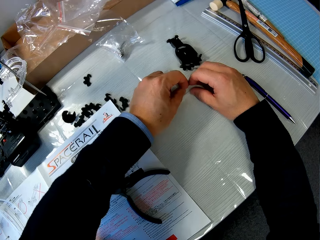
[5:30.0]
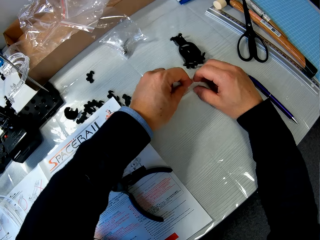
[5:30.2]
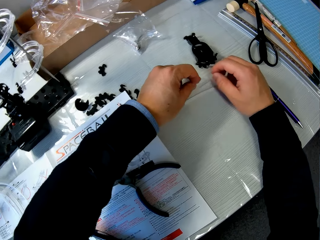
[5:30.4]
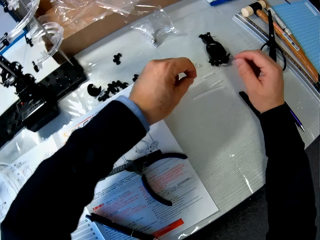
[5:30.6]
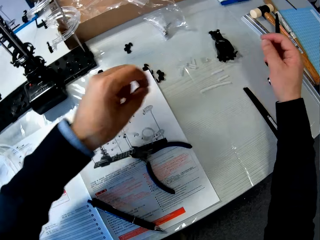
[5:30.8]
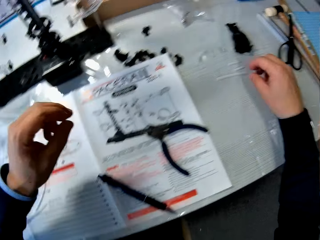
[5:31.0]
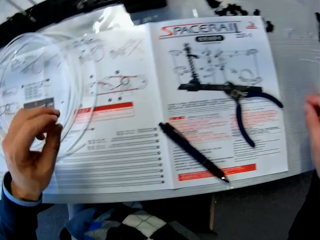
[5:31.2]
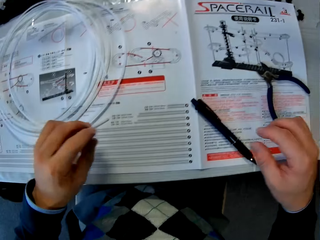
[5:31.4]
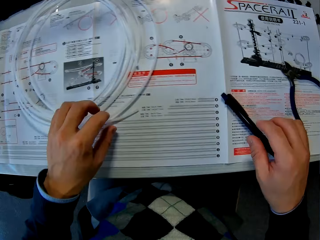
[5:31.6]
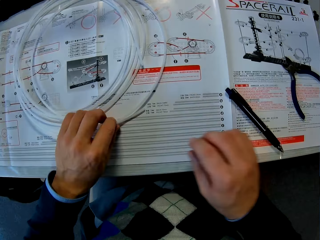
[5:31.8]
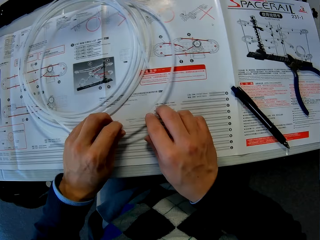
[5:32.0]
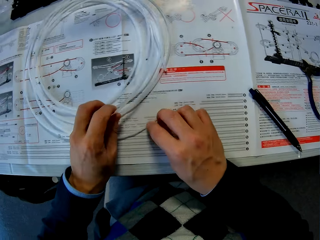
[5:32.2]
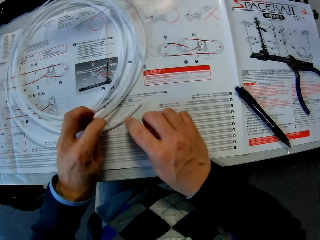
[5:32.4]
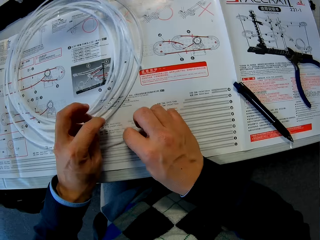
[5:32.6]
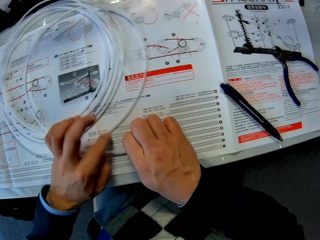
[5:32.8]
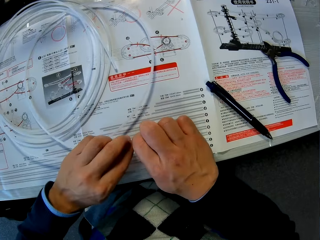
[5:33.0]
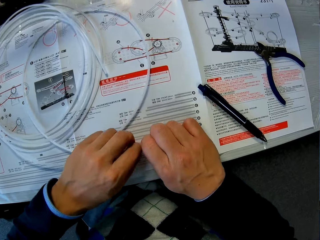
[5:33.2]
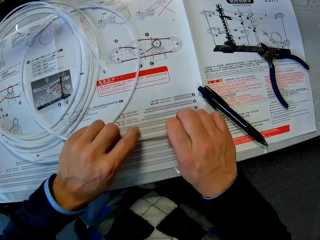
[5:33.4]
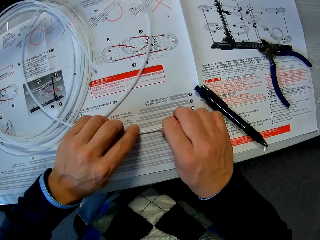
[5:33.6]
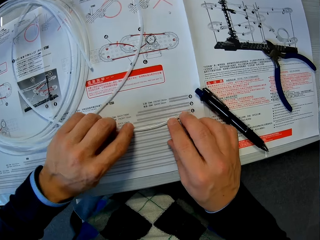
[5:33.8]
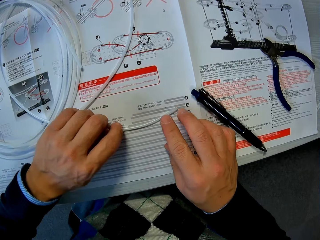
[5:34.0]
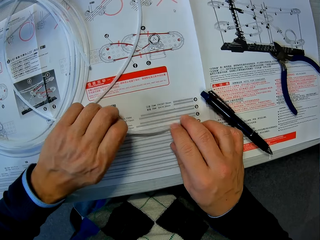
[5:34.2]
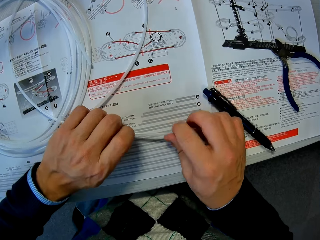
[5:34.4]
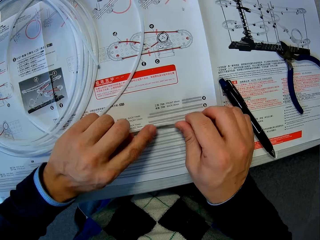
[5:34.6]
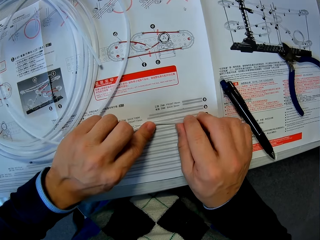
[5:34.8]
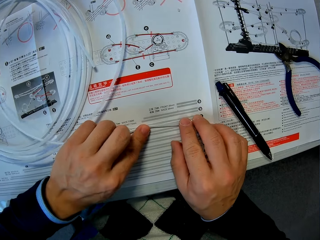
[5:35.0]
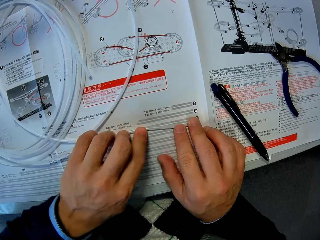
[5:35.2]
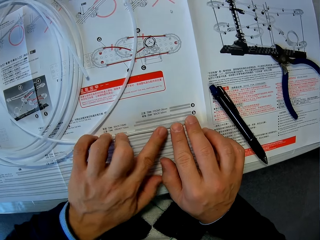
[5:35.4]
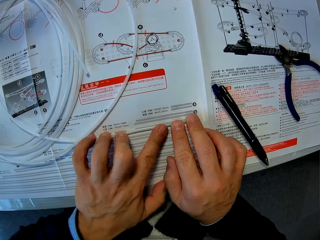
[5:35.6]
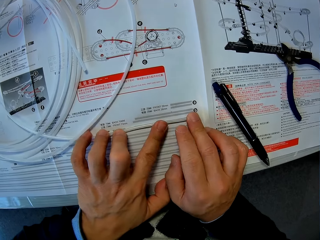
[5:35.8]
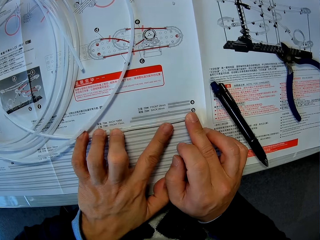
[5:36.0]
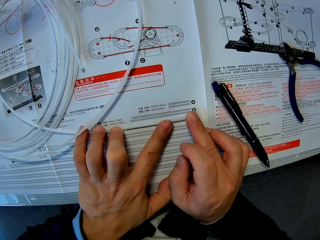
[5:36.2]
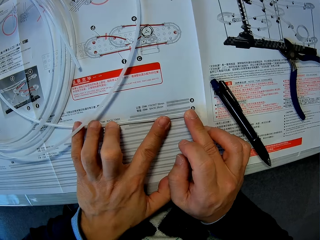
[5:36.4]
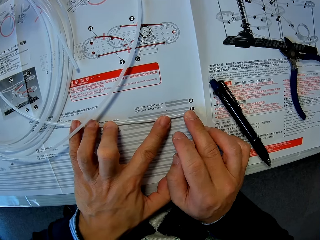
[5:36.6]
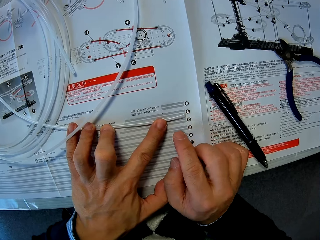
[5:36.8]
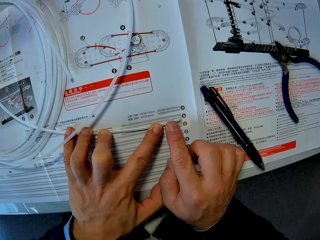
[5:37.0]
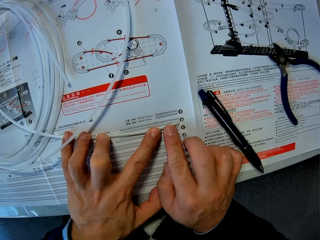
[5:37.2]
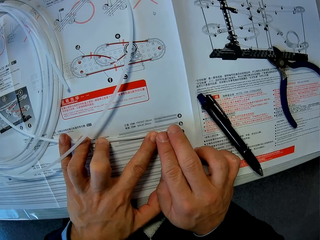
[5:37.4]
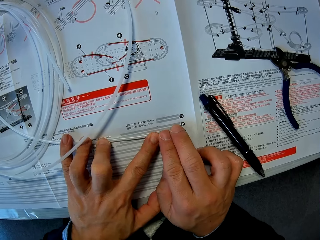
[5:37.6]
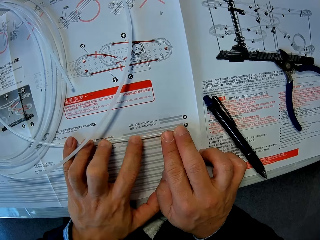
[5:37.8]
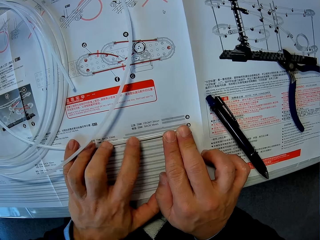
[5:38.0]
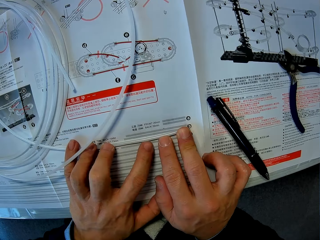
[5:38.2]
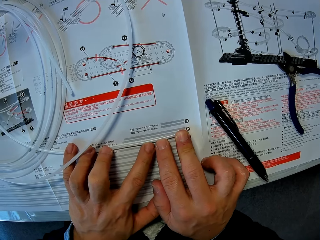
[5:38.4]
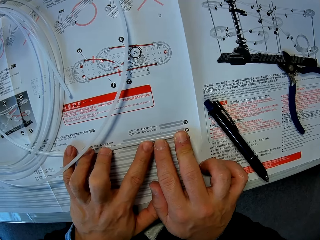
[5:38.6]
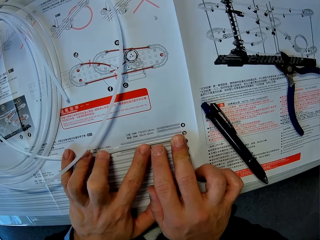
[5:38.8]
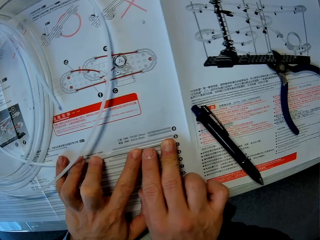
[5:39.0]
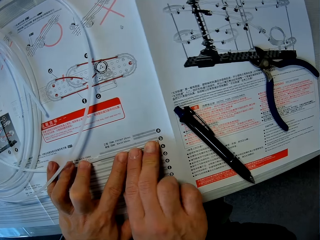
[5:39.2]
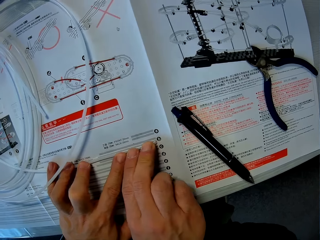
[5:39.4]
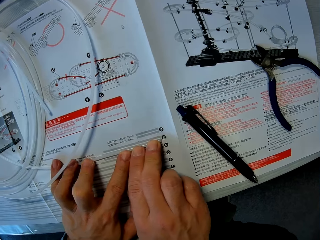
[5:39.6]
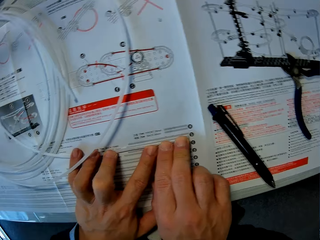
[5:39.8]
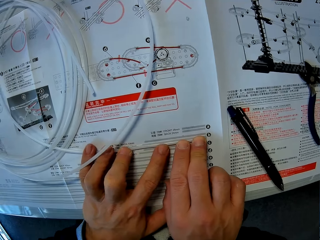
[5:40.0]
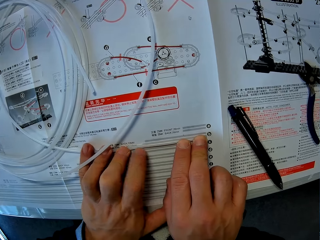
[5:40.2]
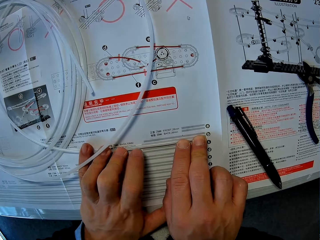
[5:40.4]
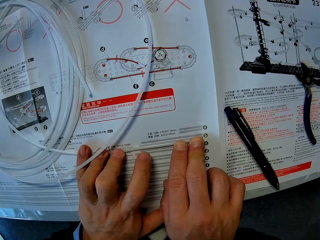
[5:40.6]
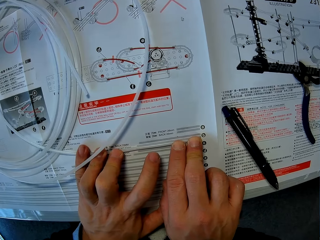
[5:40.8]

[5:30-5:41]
The camera wearer adjusts the longer cable piece on the paper. They hold the cable in place.

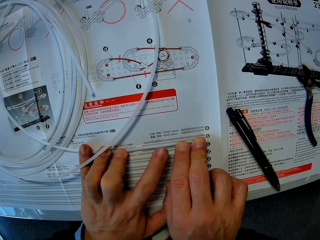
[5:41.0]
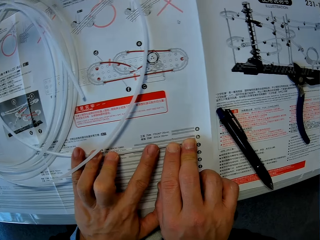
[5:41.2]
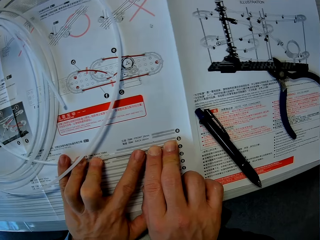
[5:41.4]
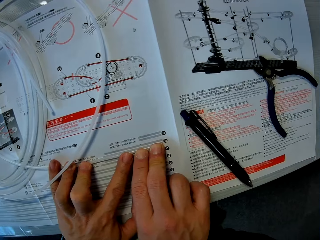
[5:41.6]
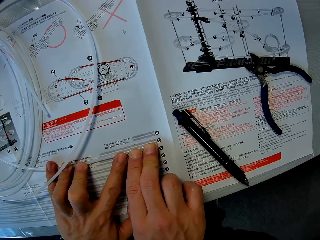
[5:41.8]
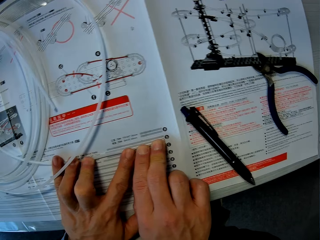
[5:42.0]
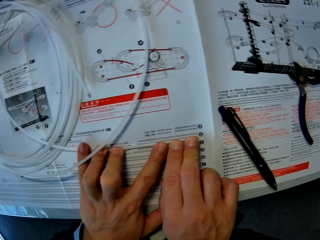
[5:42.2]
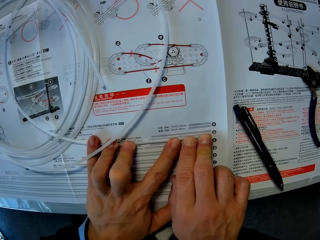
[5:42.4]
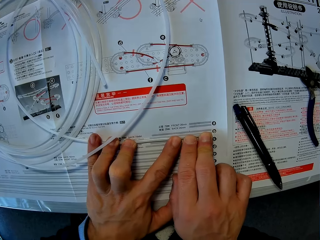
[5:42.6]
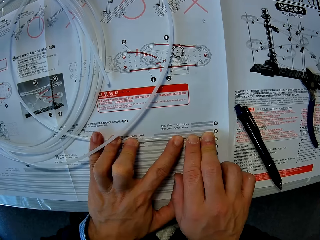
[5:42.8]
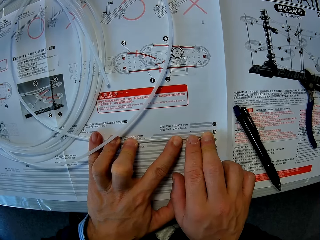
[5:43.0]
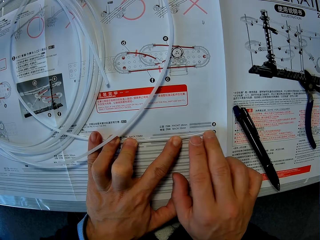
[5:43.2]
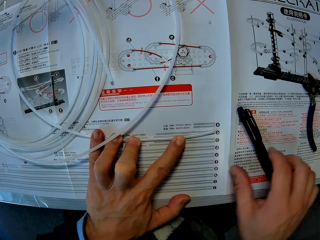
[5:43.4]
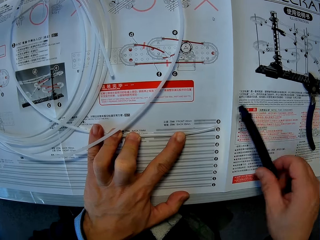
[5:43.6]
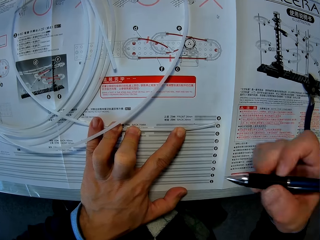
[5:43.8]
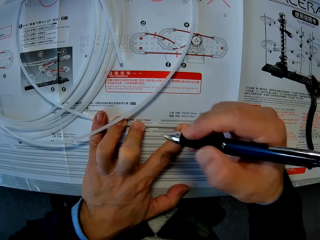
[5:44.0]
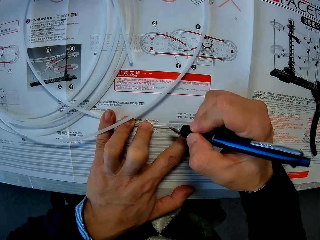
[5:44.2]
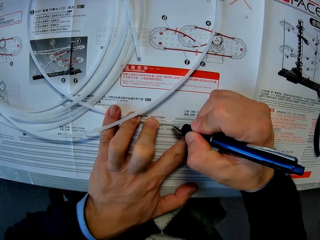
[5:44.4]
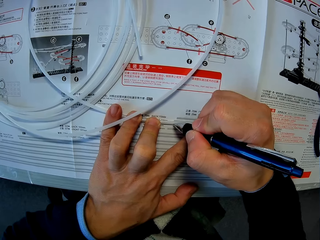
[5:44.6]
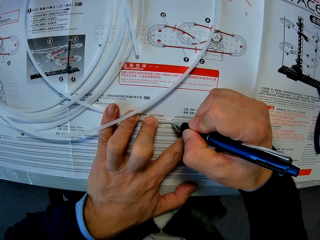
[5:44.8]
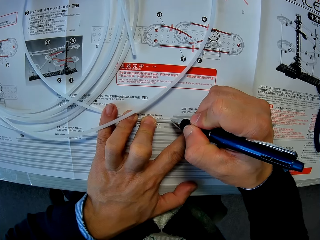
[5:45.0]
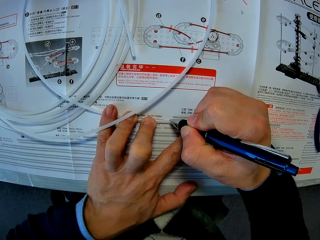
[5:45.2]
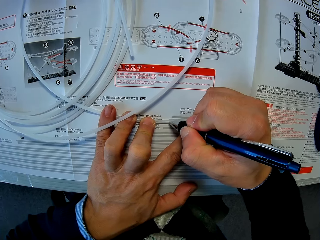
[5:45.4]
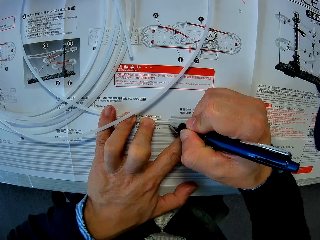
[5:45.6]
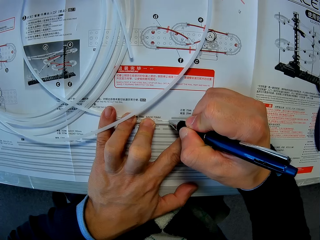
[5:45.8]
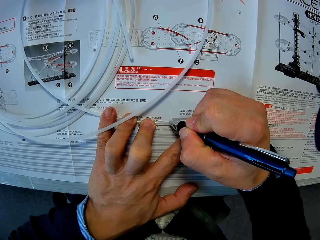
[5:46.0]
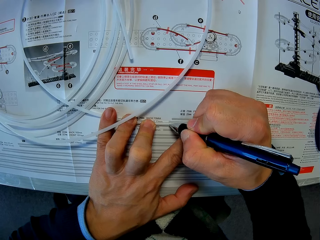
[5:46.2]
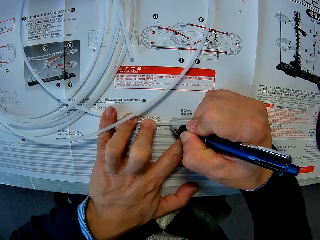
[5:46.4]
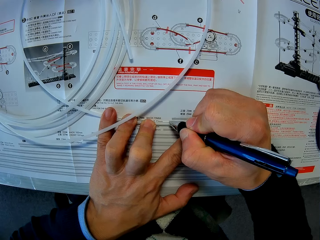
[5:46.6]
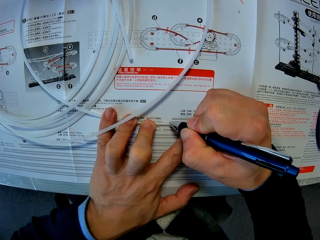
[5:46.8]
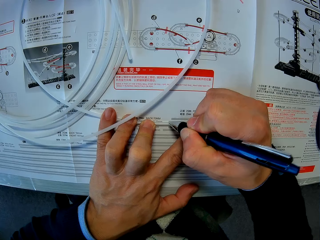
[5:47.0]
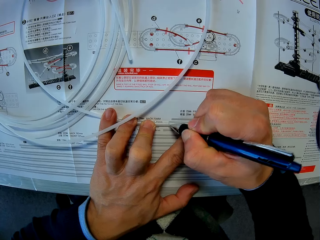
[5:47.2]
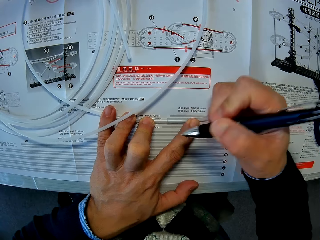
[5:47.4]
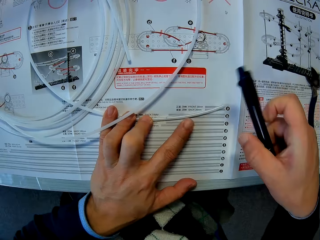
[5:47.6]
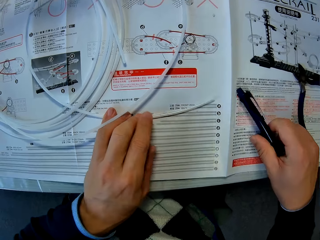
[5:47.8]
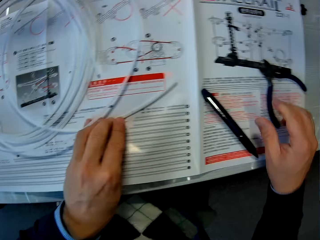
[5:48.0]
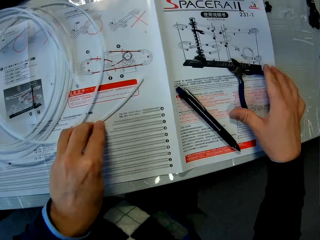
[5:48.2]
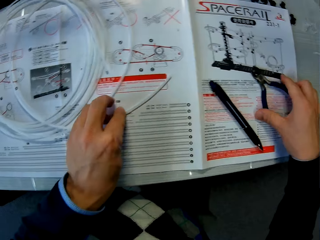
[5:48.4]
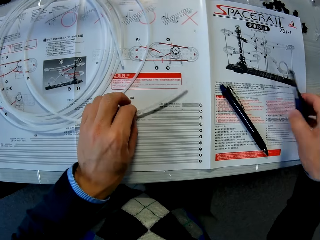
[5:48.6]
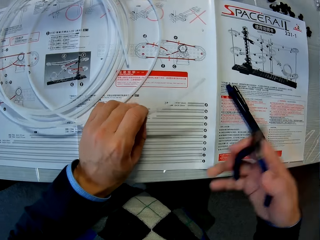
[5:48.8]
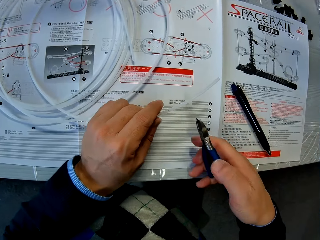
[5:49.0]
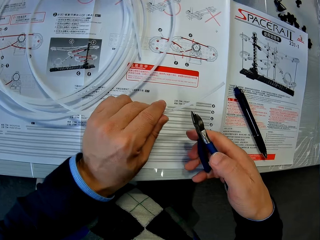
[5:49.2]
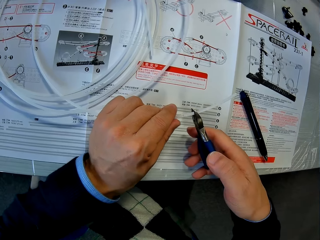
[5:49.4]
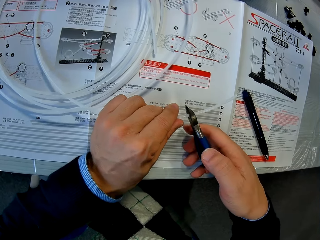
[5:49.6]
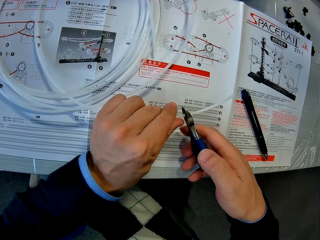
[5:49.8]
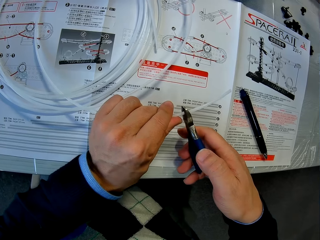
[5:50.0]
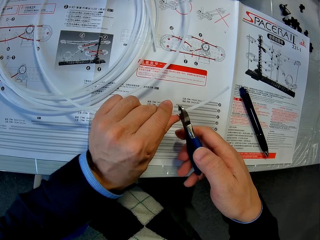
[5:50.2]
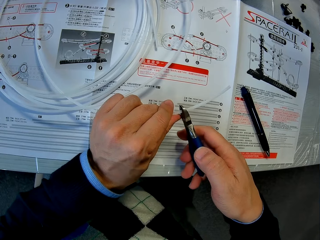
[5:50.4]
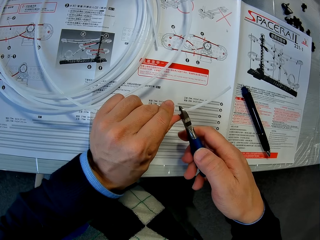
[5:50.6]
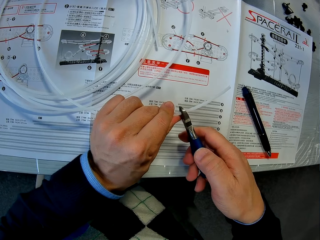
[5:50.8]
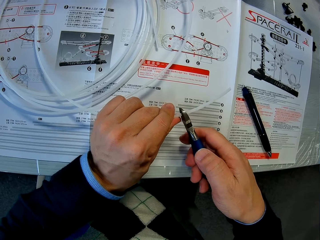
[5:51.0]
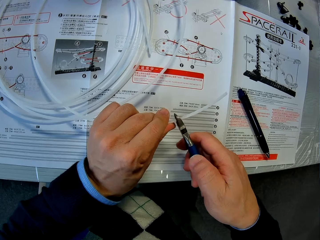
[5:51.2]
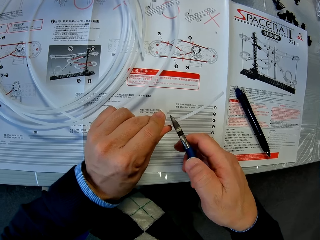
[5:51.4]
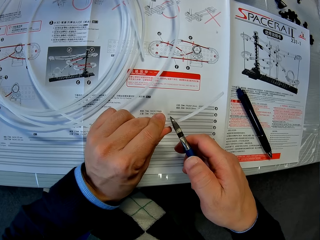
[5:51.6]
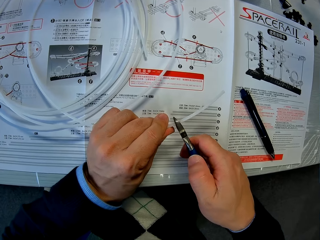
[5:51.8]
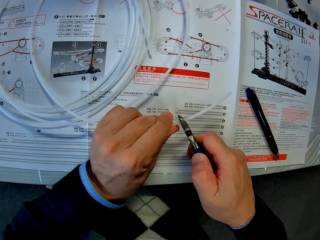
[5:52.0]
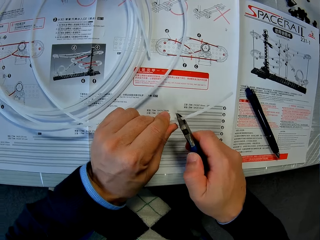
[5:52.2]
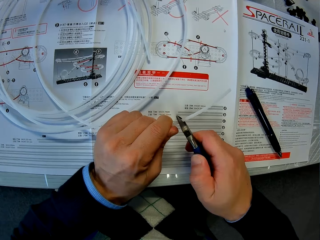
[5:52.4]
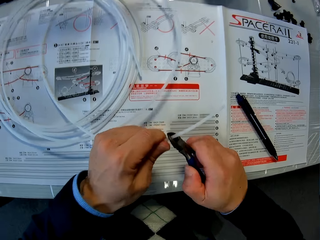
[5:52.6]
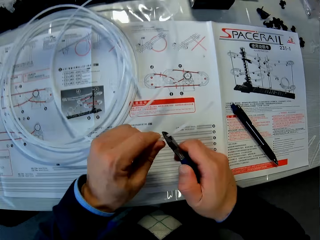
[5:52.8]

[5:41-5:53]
The camera wearer picks up the pen. They mark the cable with the pen. They put down the pen. They pick up the pliers. They cut the cable with the pliers.
